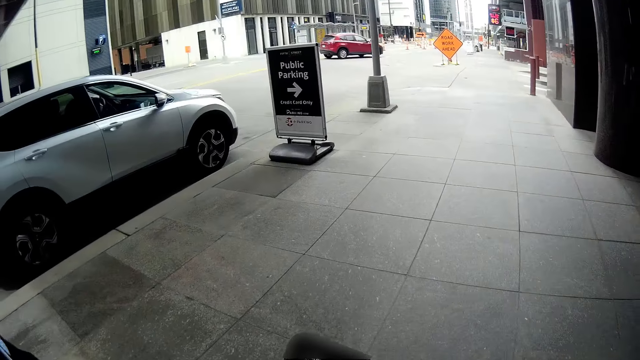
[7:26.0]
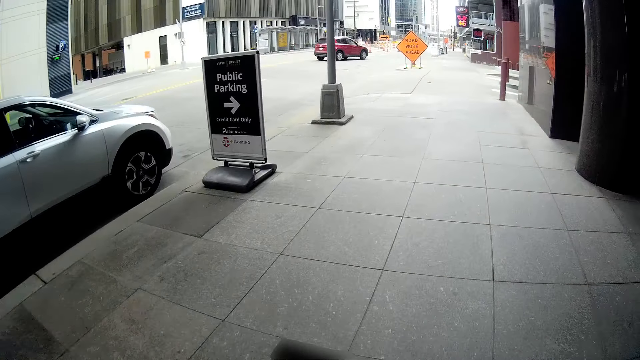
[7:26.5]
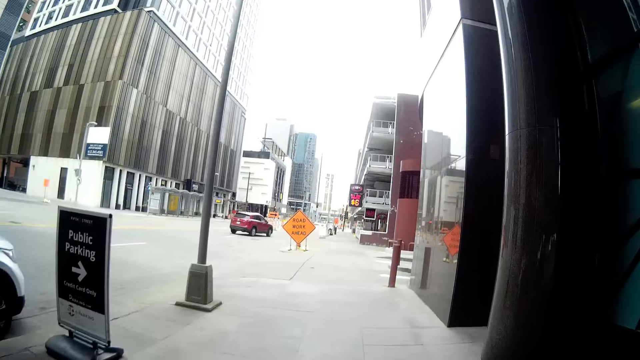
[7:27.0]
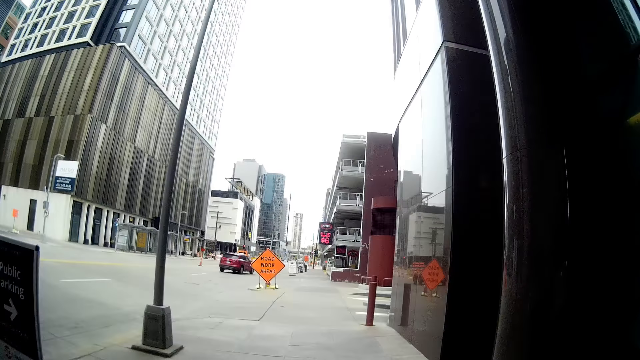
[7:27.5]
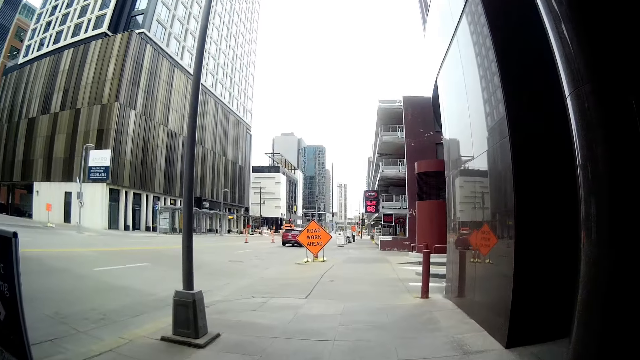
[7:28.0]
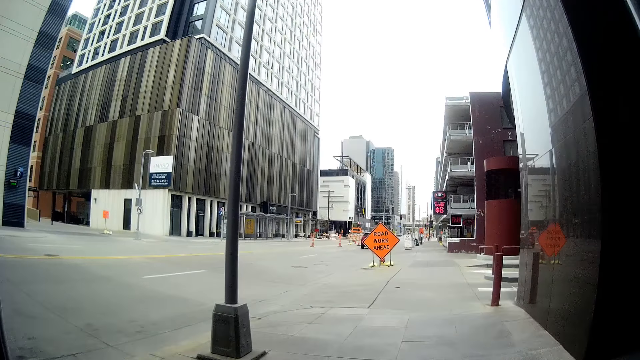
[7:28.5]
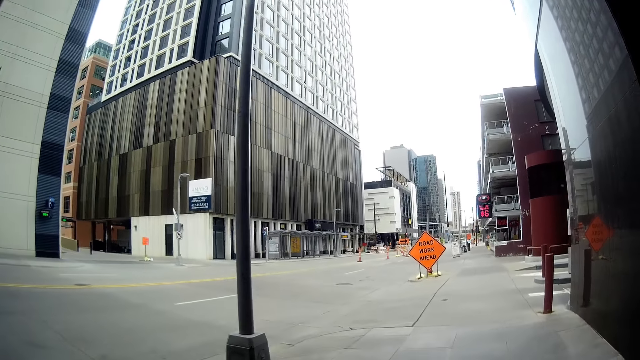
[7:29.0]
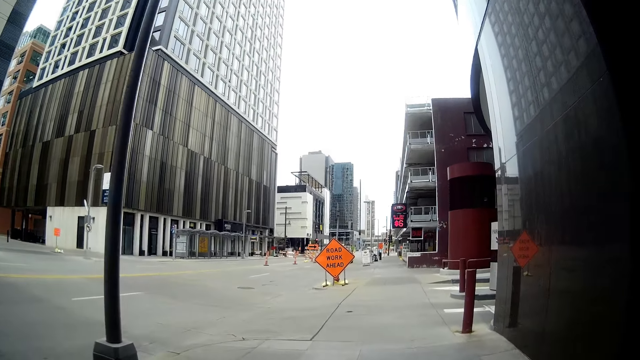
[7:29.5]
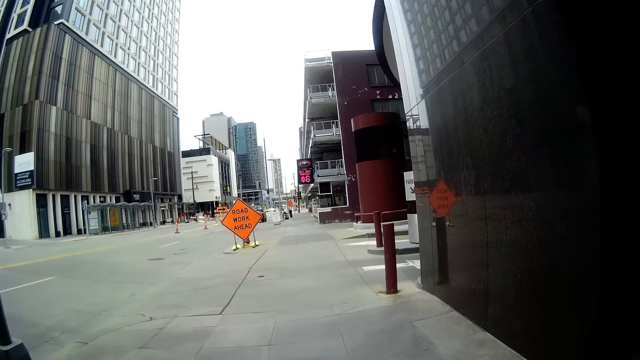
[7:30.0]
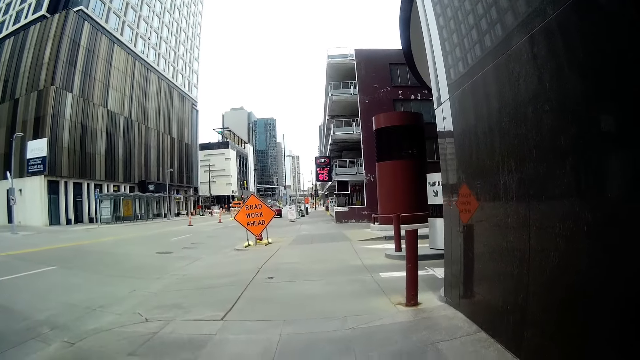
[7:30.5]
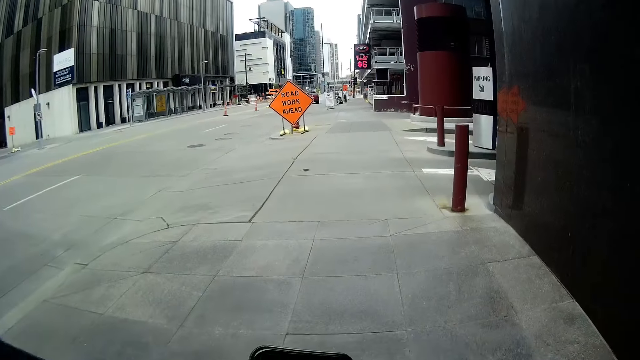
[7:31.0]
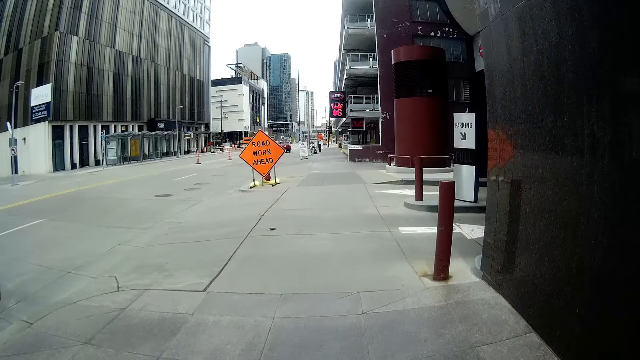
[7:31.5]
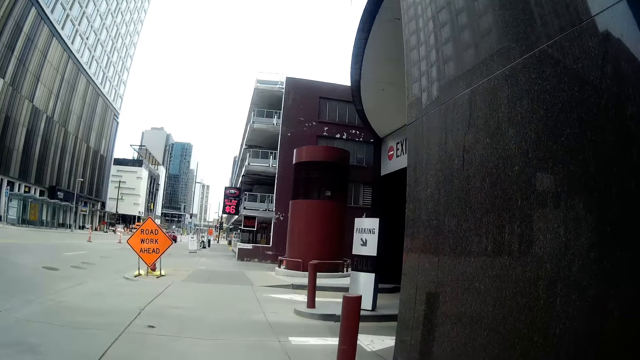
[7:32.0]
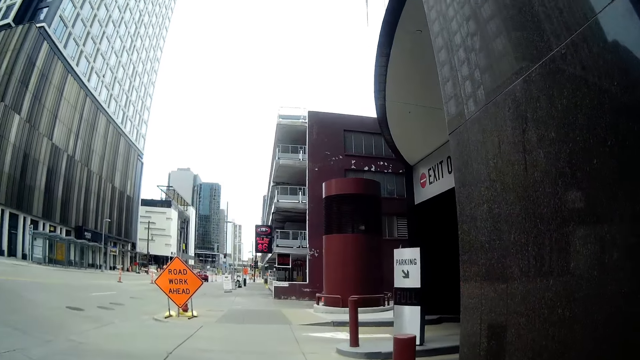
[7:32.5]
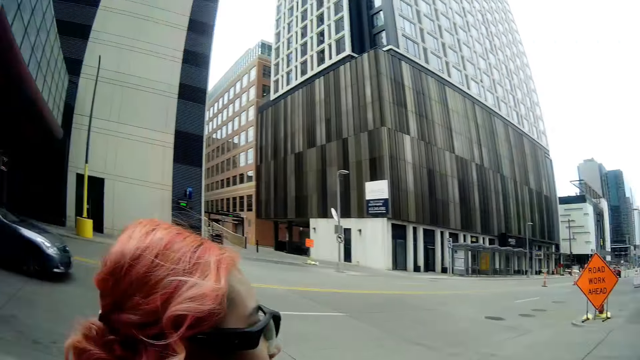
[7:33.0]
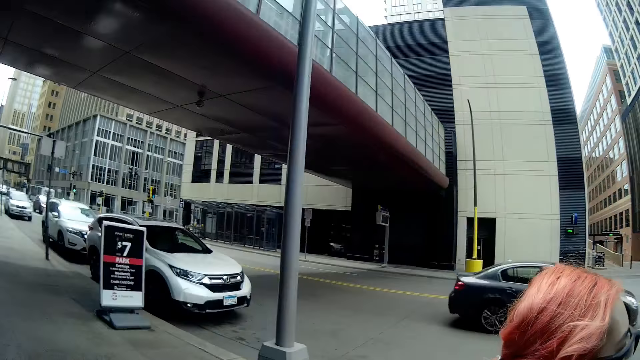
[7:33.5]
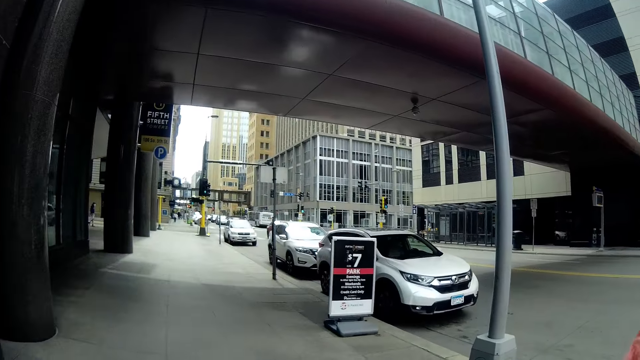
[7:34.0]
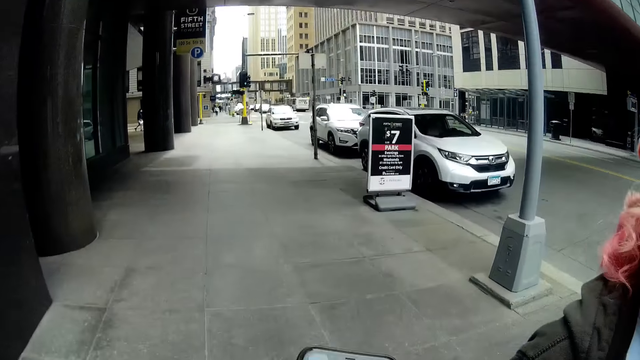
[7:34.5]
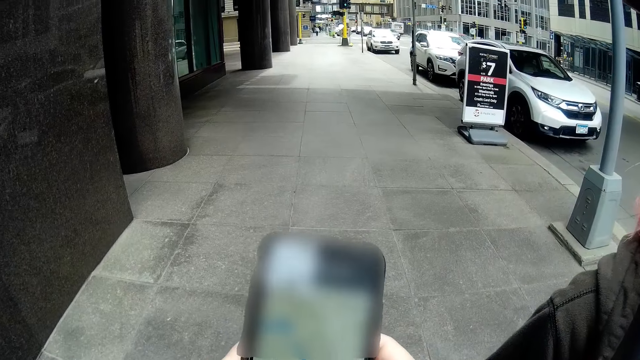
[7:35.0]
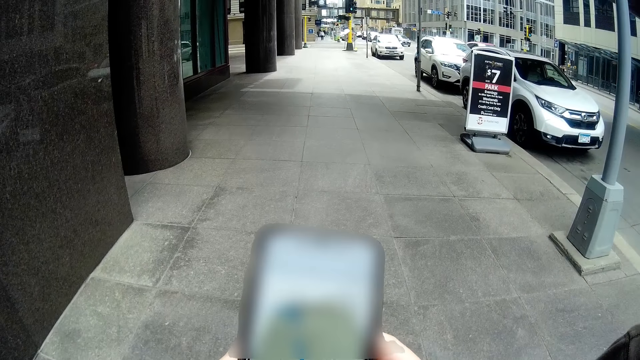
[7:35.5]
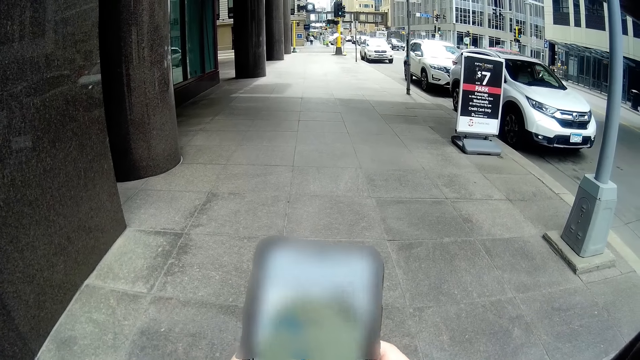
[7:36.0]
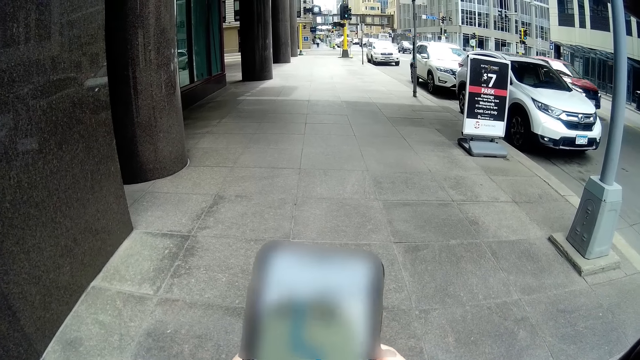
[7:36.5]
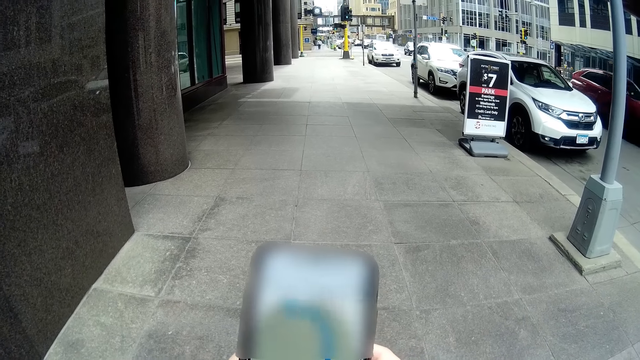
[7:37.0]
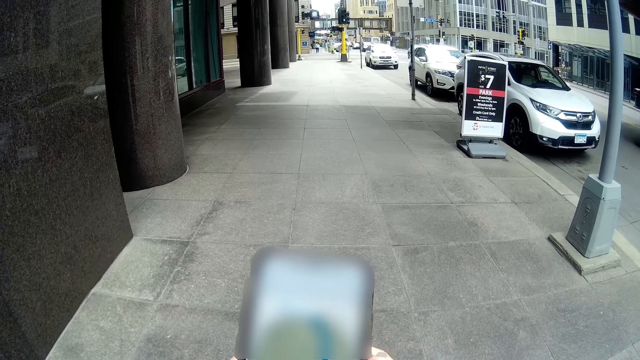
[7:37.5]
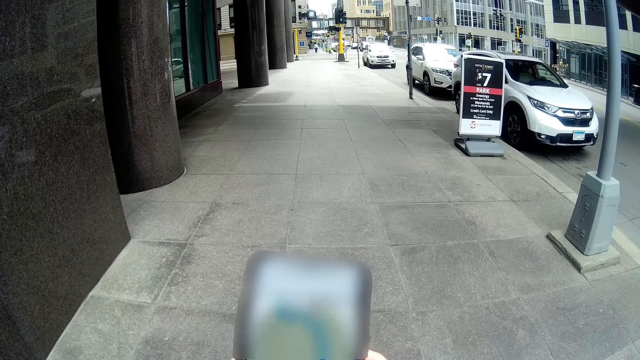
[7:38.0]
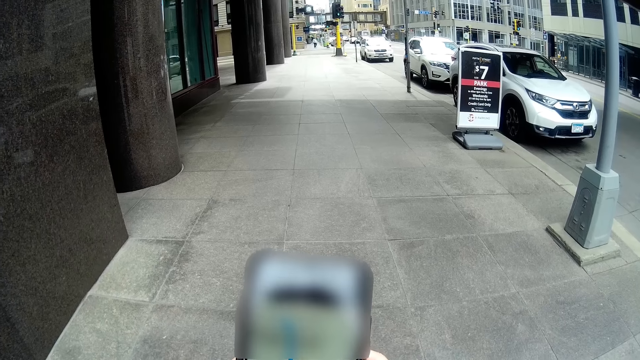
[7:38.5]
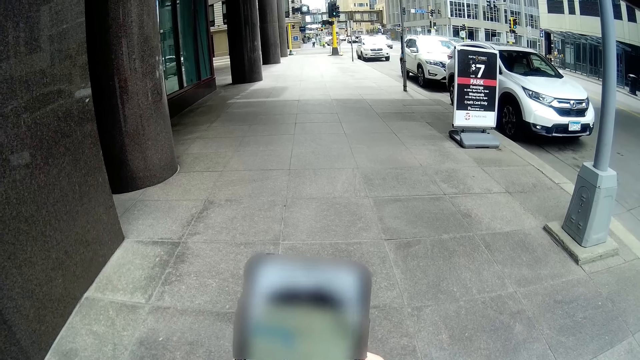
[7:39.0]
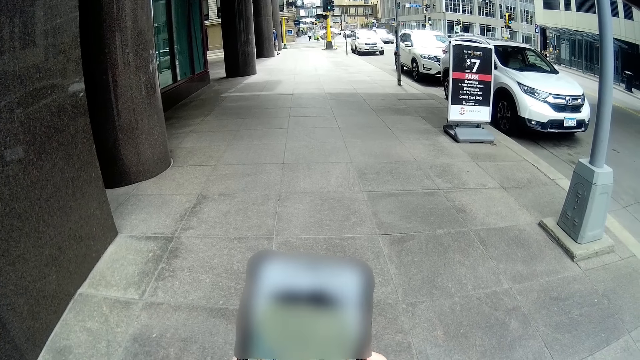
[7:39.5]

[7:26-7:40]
The camera wearer looks around the street. She presses the smart phone in her left hand. She stands. A red car drives past her.

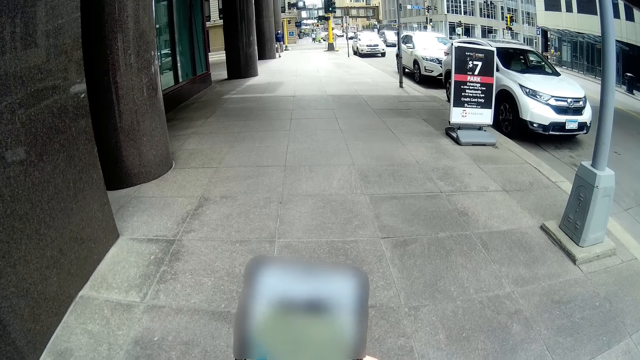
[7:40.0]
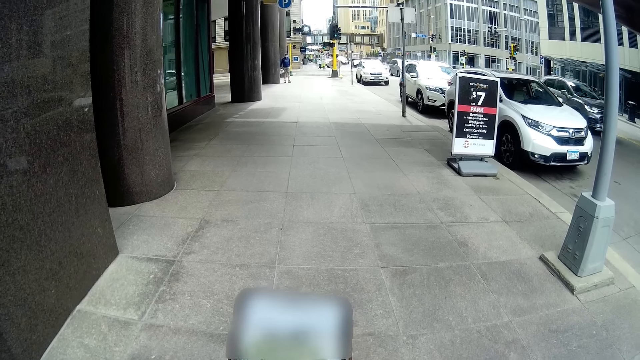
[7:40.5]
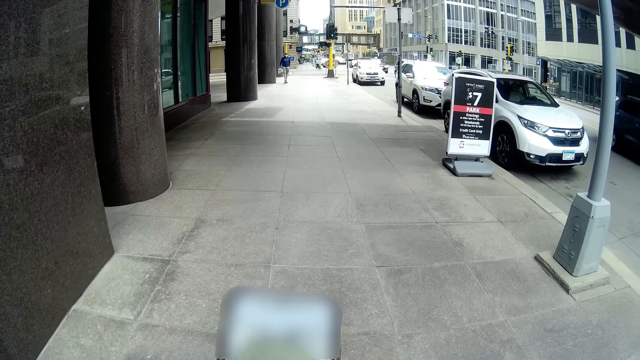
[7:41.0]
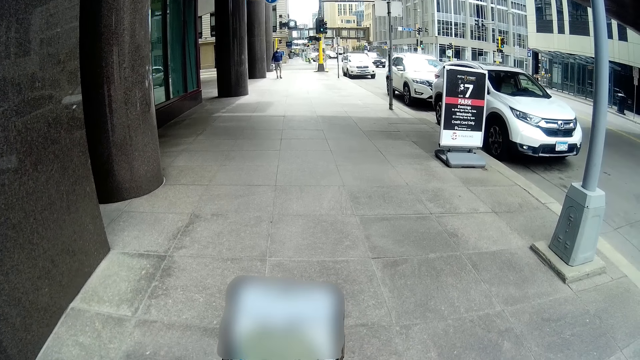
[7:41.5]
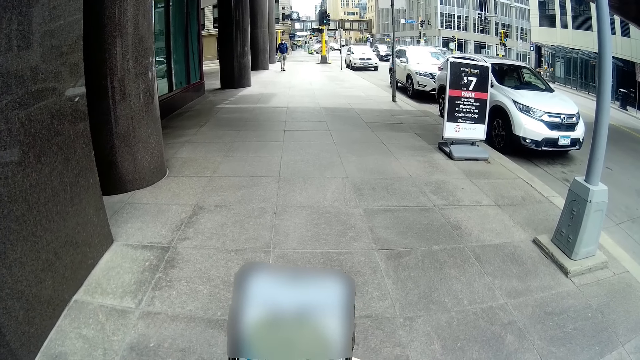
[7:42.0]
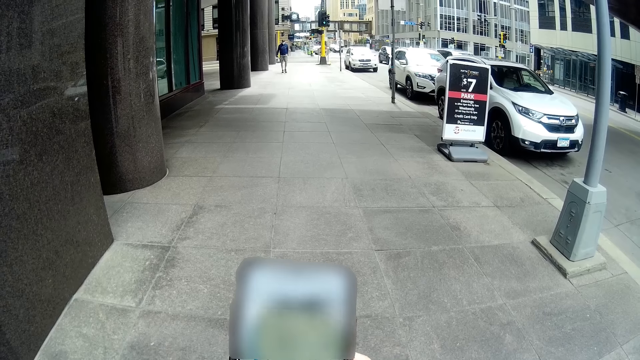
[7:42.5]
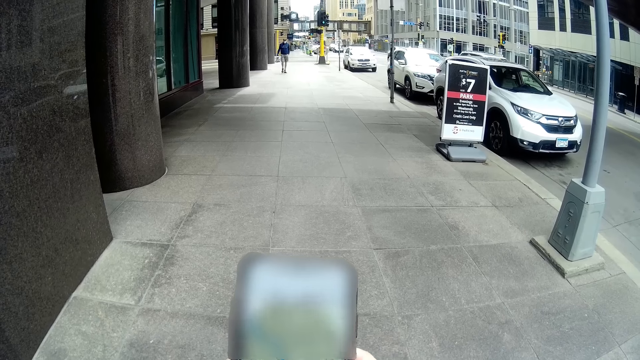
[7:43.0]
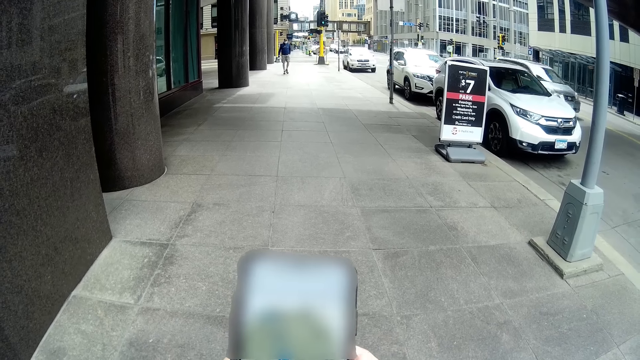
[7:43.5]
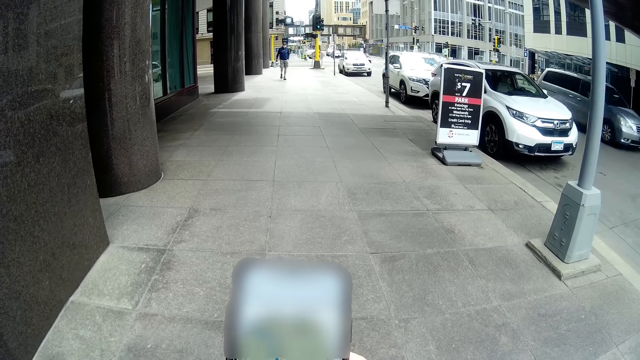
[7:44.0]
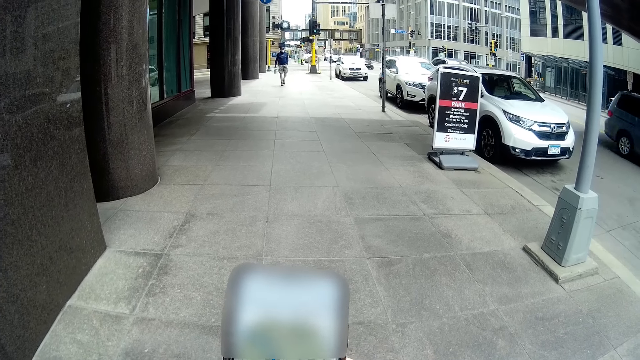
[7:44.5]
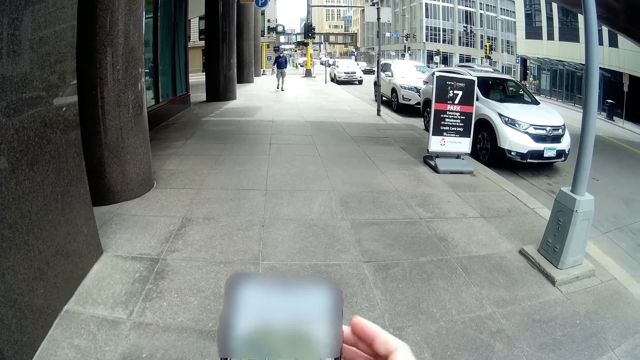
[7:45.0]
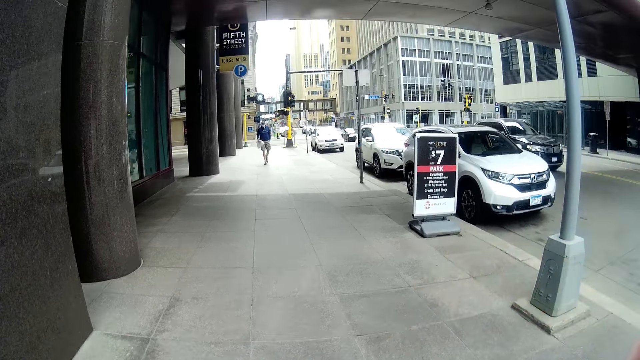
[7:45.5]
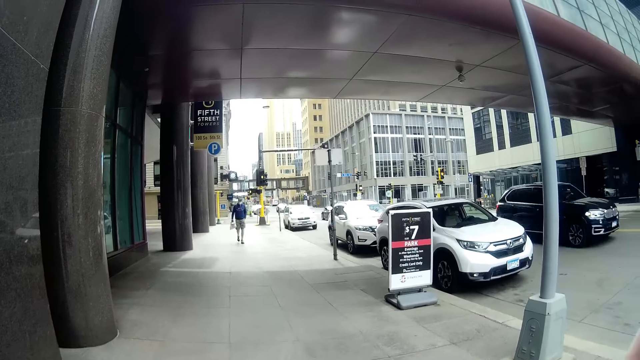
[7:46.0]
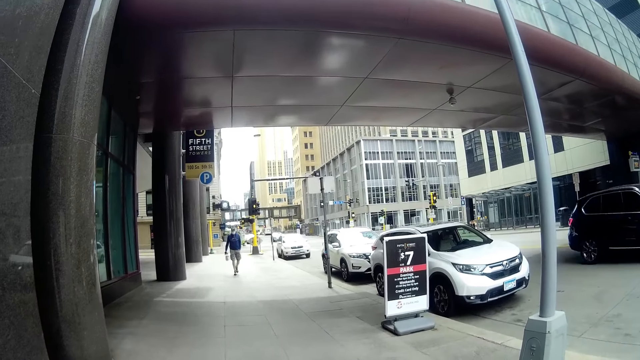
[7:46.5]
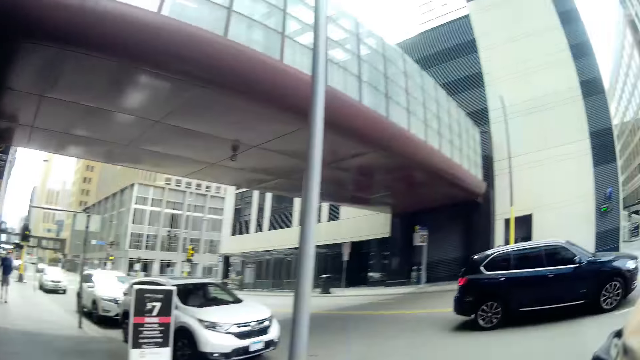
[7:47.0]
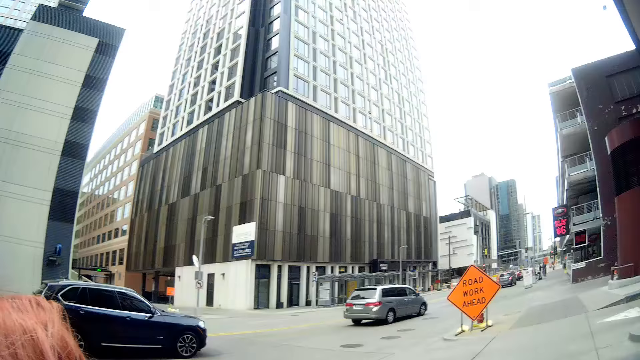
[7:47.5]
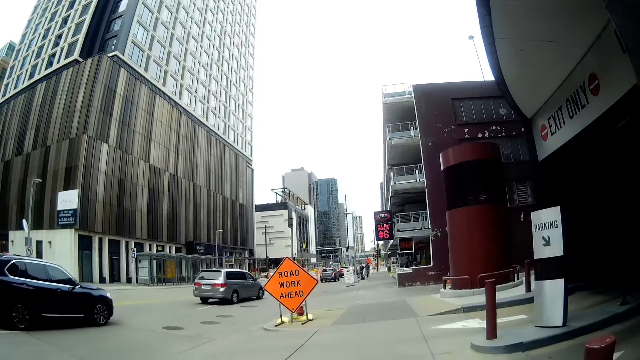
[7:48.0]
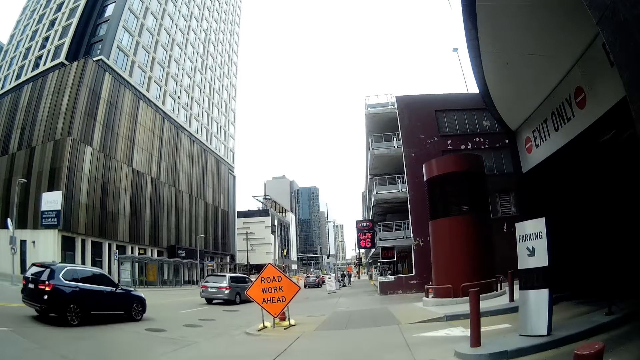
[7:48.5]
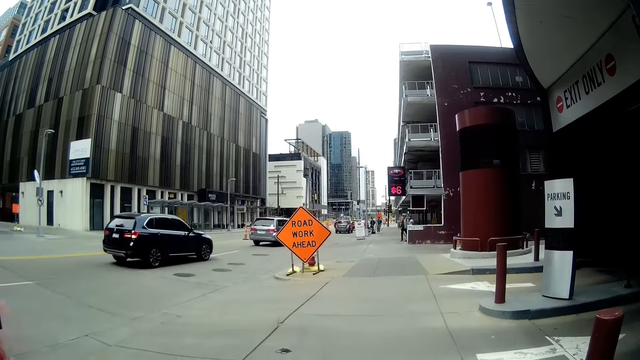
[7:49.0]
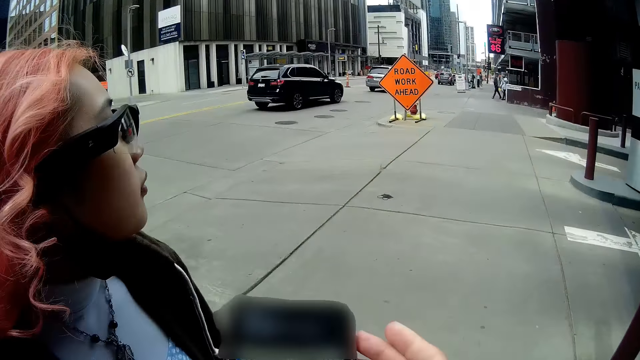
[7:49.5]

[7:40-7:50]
A blue car drives past the camera wearer. An ash car drives past her. The camera wearer touches her face with her right hand. A black car drives past her. The camera wearer looks around the street.
